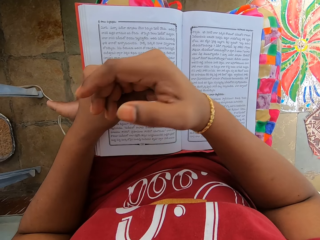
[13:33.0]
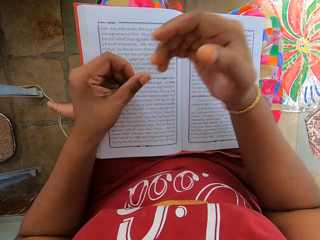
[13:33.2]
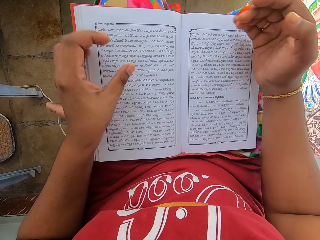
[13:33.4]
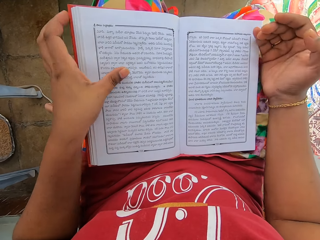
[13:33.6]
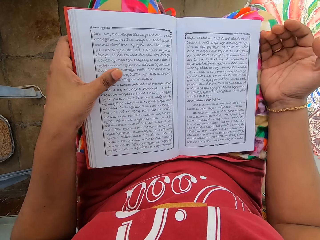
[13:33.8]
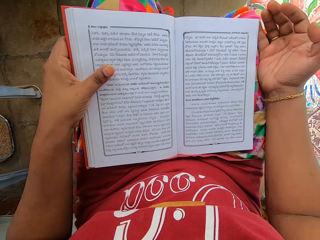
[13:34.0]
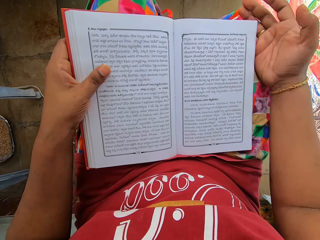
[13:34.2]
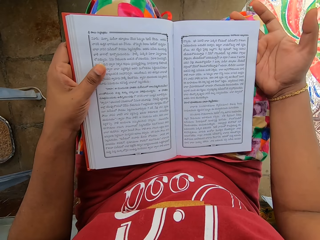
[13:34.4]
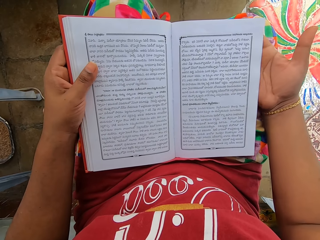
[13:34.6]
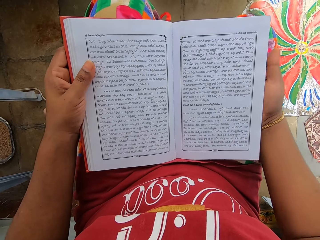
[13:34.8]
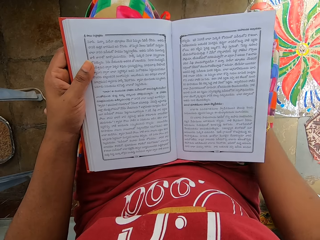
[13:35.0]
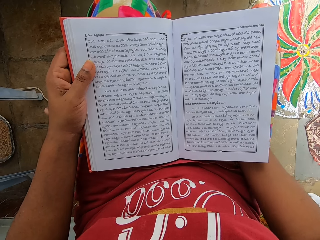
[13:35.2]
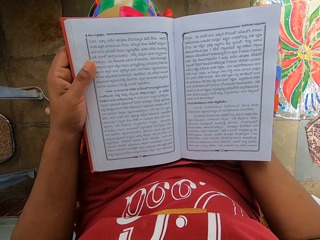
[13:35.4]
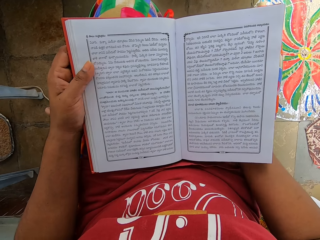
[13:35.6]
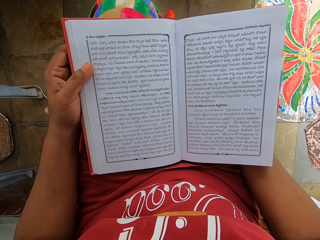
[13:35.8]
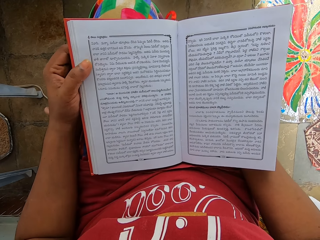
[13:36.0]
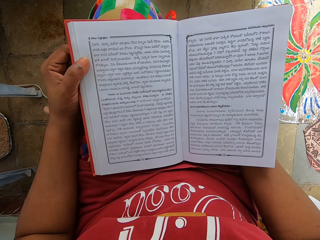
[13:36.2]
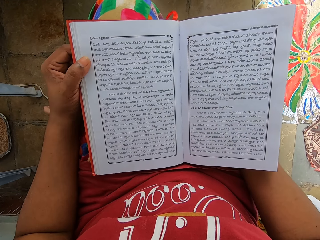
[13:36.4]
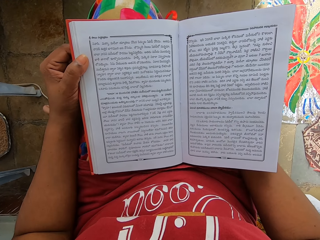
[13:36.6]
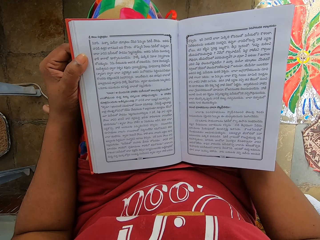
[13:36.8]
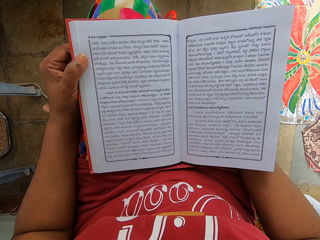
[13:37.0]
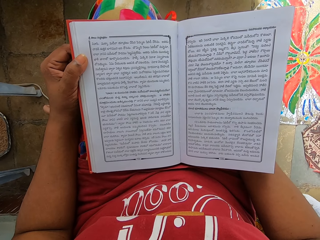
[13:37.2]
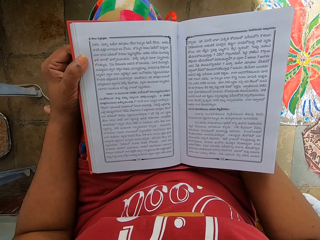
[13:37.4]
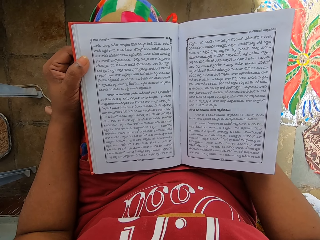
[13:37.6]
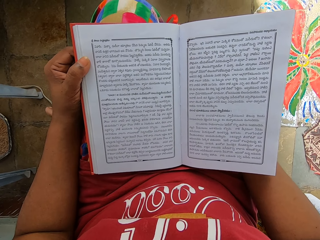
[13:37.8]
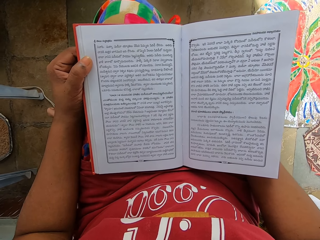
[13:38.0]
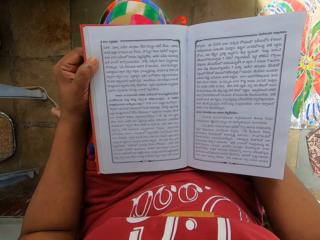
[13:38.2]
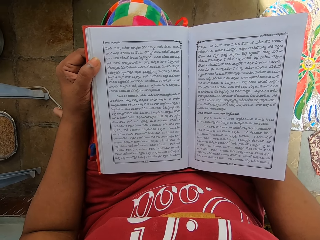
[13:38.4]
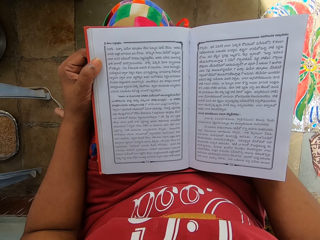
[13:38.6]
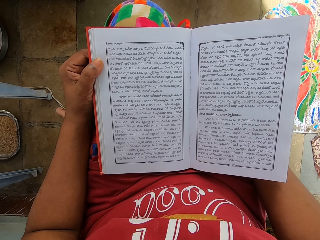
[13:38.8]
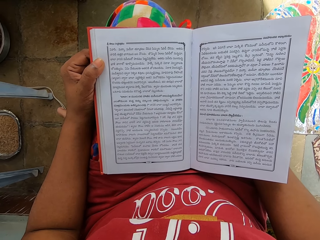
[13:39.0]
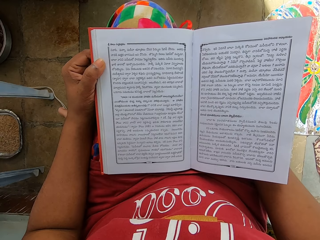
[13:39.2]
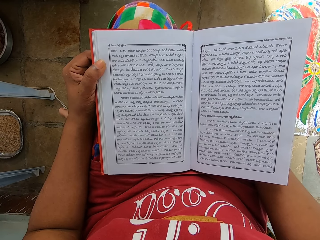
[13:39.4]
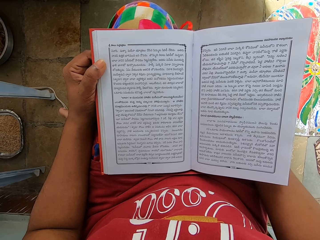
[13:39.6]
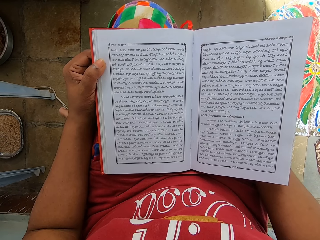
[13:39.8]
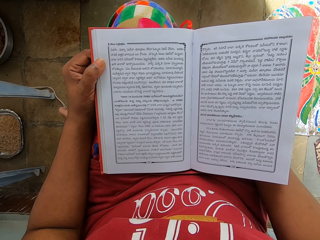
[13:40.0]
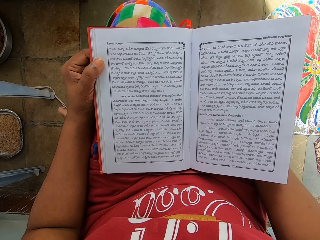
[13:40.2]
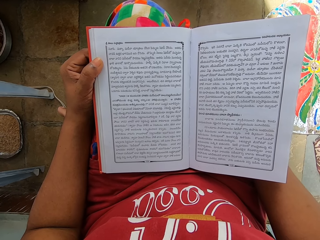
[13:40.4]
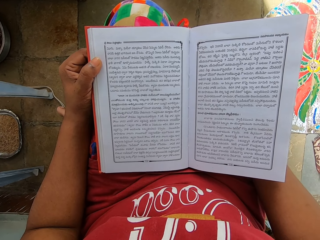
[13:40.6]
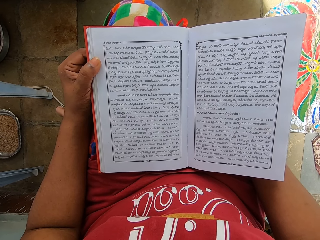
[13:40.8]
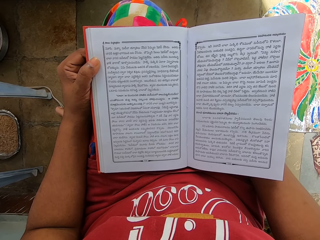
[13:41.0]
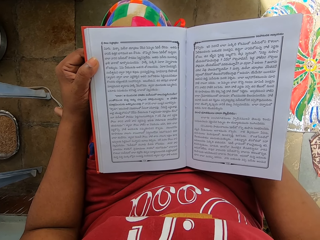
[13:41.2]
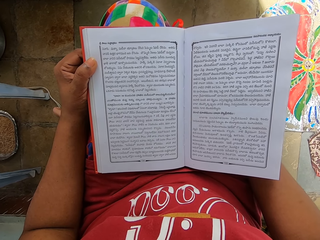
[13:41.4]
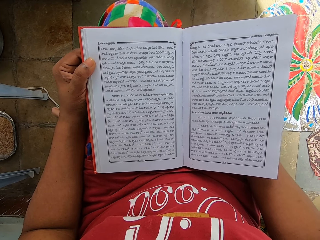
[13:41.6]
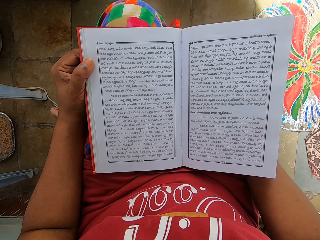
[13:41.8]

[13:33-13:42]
The camera wearer holds the book. They read the book.

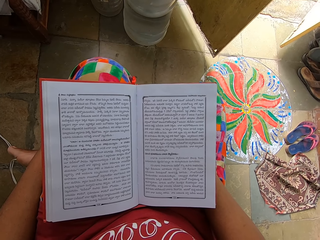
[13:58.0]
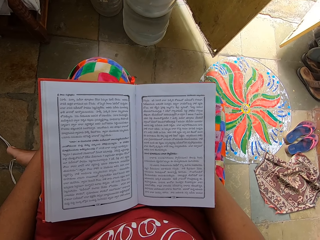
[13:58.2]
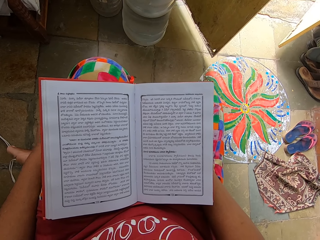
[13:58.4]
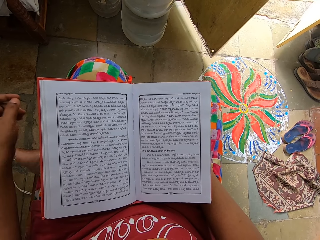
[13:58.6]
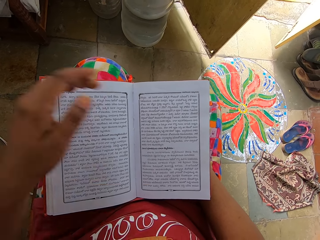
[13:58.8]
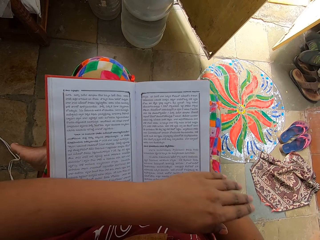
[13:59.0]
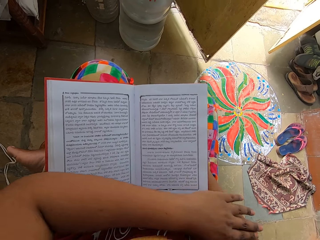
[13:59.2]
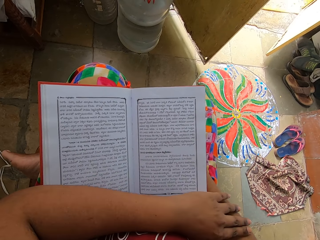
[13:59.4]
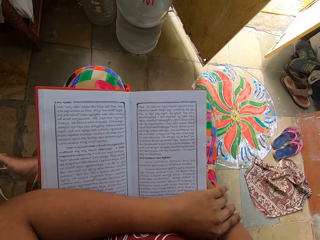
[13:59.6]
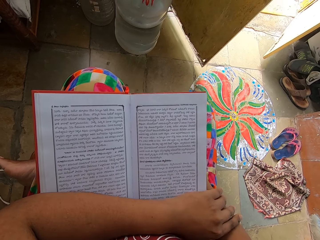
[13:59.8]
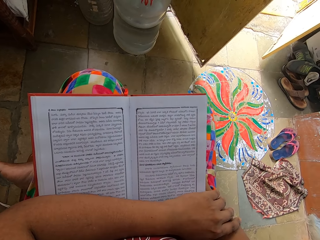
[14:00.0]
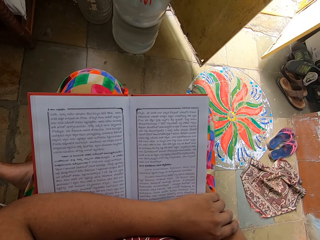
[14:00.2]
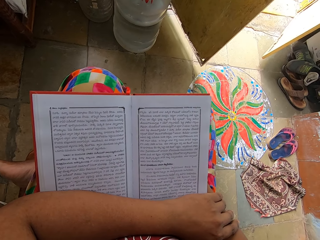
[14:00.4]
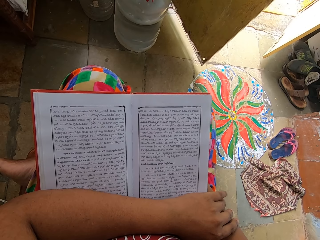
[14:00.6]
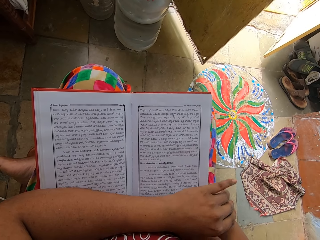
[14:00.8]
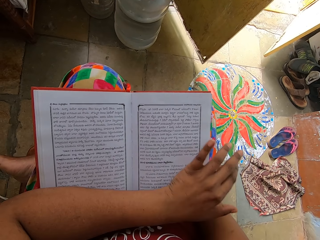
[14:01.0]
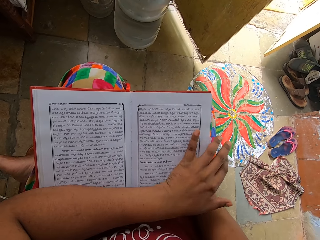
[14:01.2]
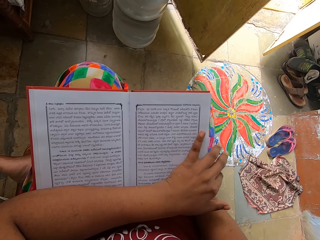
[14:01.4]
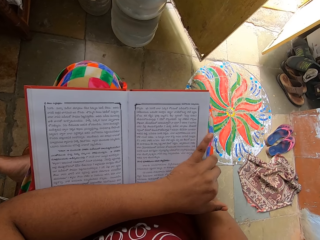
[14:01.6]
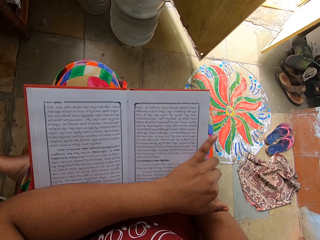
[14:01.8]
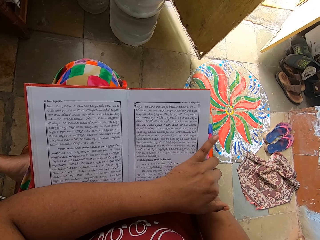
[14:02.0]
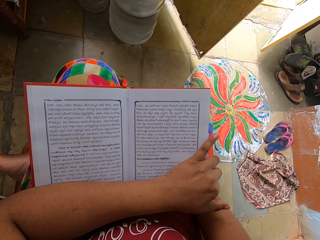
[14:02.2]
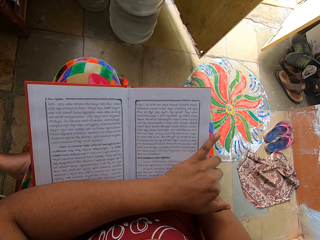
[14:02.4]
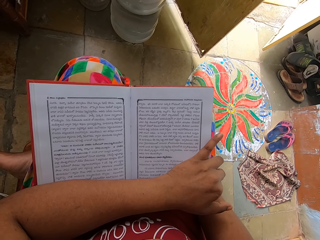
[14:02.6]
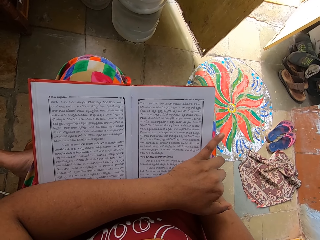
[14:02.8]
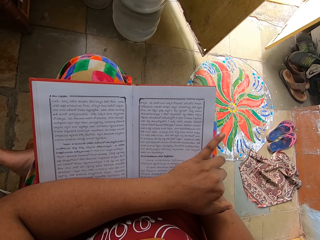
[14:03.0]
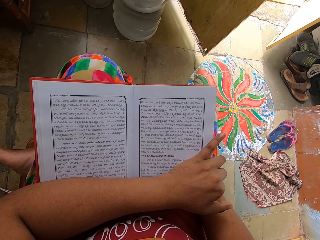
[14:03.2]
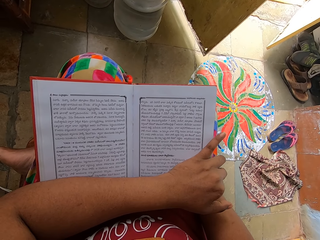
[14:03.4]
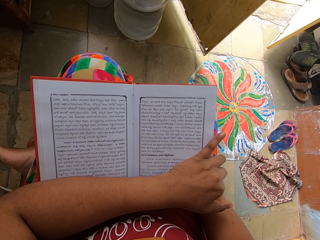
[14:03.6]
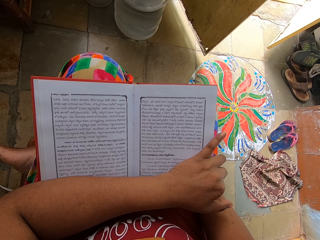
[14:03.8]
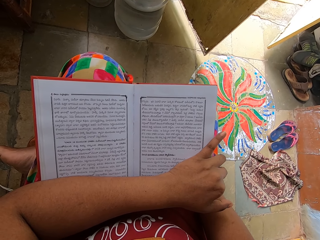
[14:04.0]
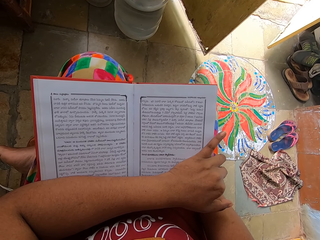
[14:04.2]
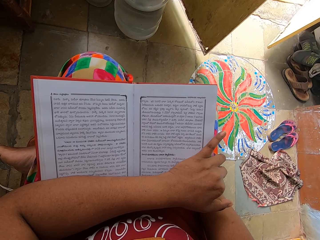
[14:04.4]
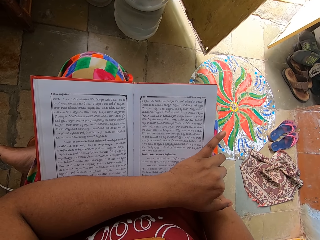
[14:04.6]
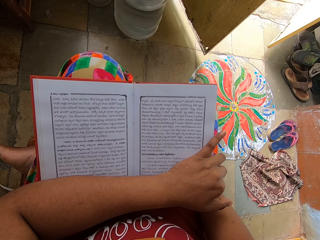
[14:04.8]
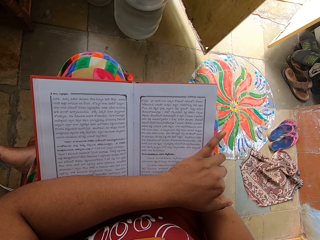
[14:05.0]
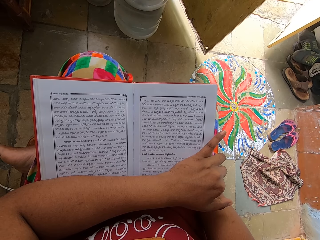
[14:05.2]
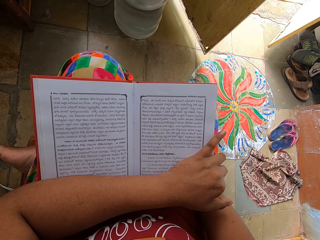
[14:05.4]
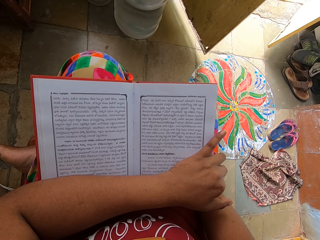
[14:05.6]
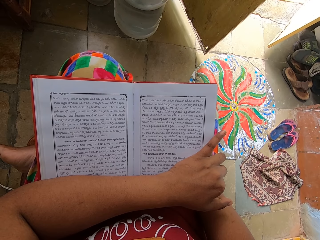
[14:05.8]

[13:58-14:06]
The camera wearer touches the book. They hold the right hand with the left hand with the book. They read the book.

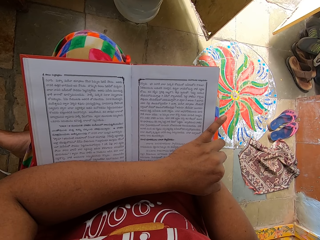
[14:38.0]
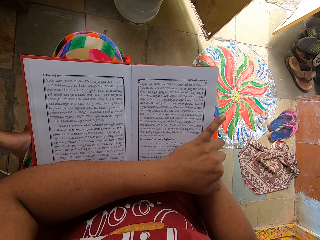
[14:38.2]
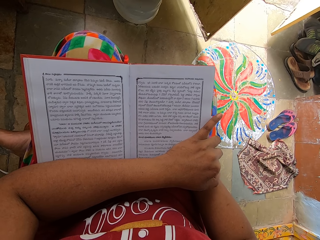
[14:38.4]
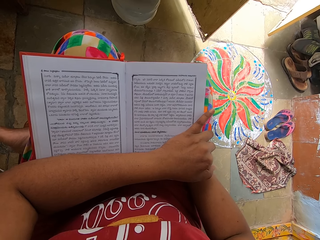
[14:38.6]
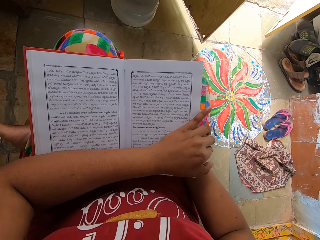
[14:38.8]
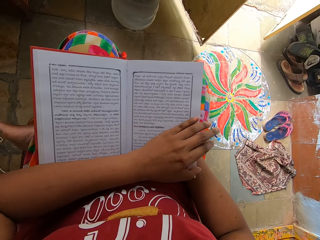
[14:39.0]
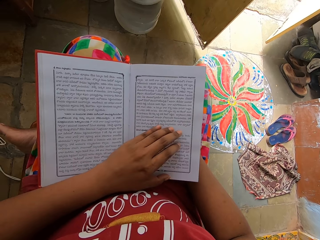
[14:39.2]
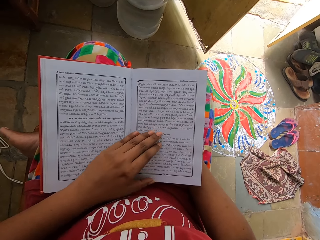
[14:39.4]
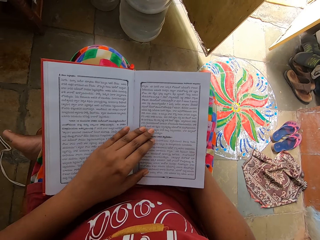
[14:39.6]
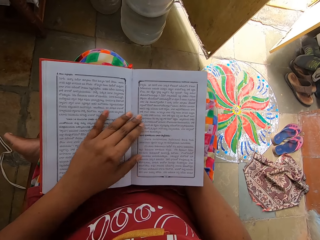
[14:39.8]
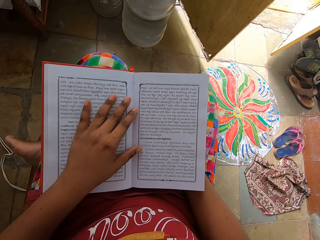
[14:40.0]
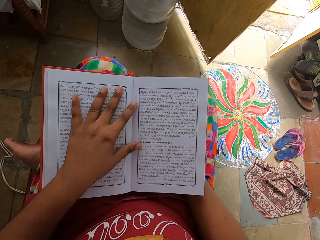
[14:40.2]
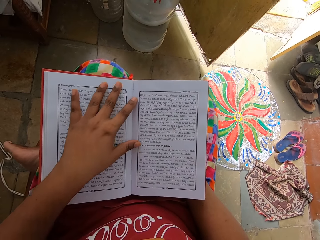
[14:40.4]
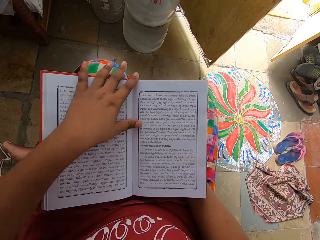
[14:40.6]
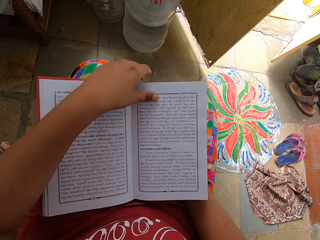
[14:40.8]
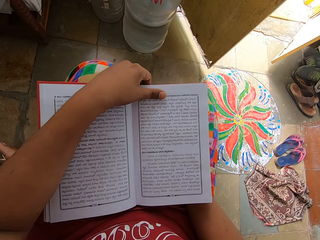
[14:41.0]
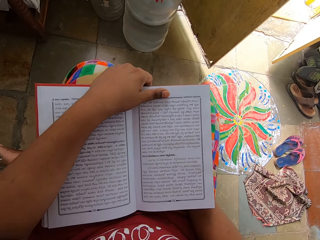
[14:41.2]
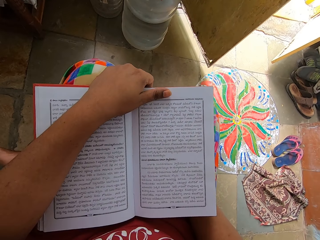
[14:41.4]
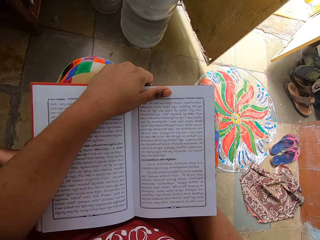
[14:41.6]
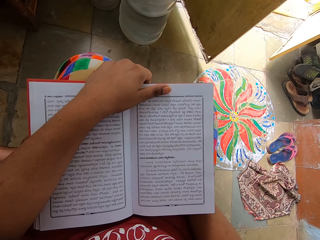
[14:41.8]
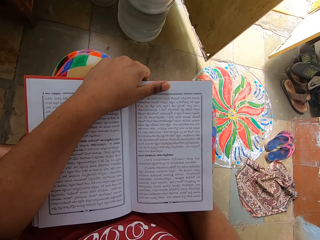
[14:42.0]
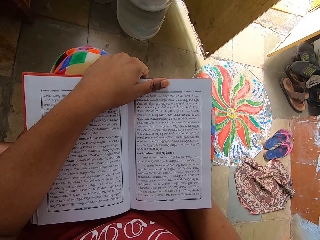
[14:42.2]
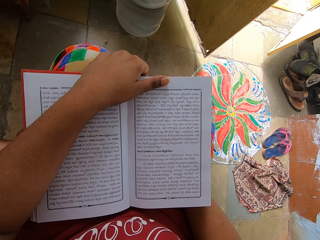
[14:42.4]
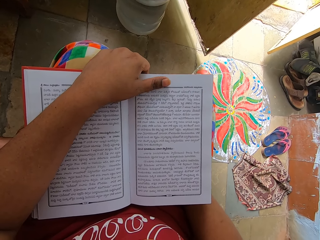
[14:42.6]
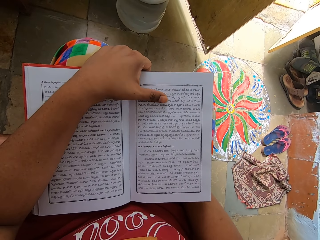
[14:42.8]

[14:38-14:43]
The camera wearer moves her hand. She holds the book with her left hand. She reads the book.
